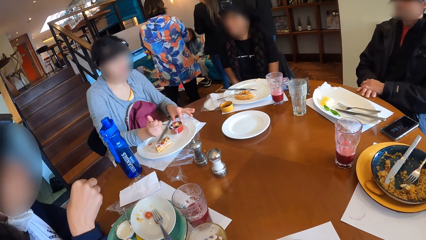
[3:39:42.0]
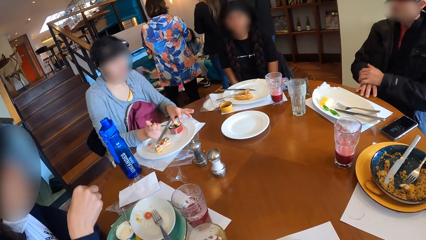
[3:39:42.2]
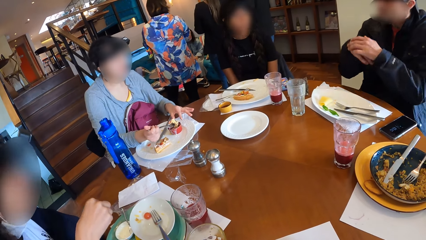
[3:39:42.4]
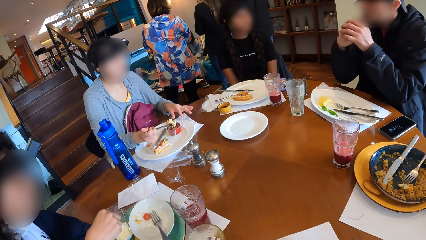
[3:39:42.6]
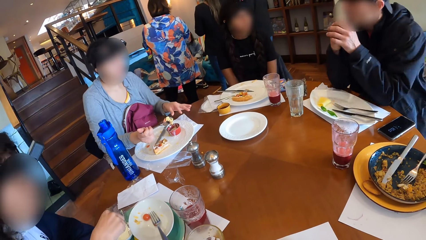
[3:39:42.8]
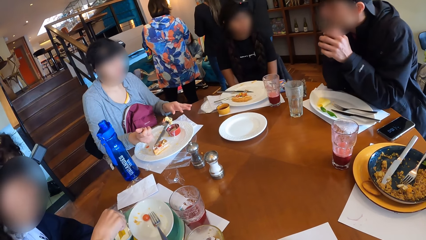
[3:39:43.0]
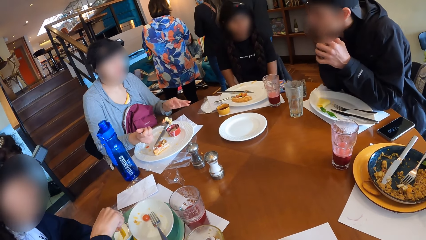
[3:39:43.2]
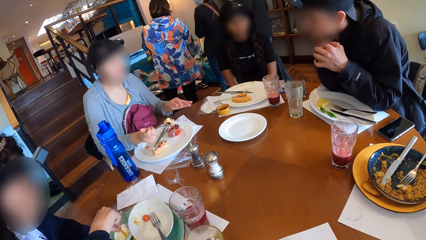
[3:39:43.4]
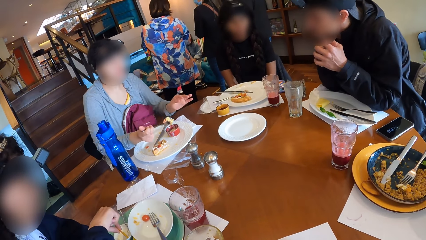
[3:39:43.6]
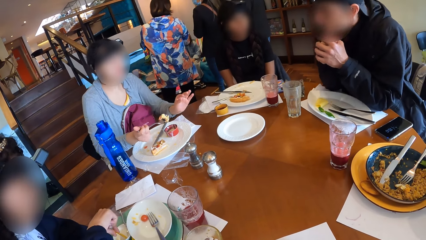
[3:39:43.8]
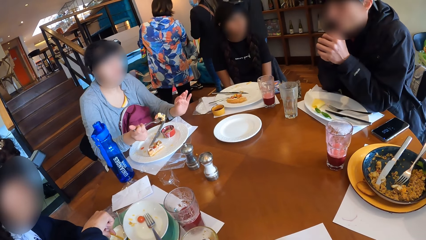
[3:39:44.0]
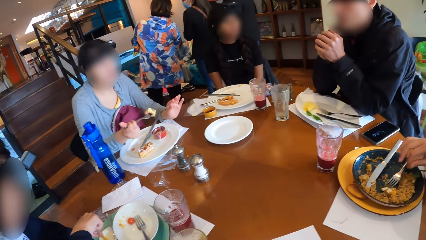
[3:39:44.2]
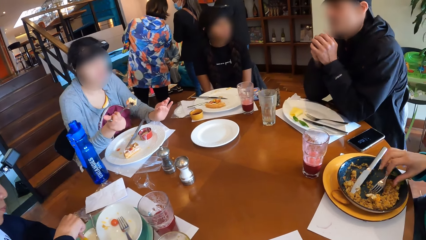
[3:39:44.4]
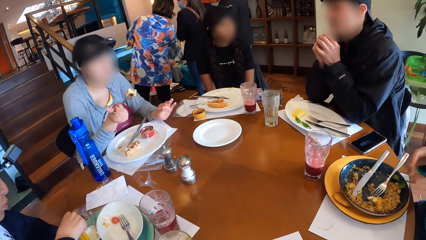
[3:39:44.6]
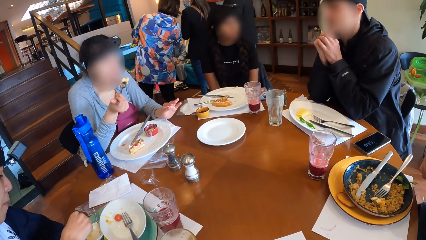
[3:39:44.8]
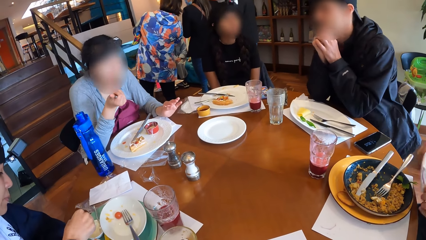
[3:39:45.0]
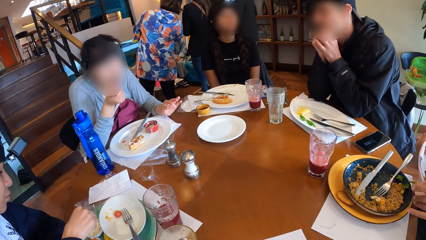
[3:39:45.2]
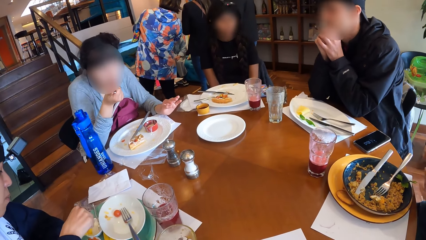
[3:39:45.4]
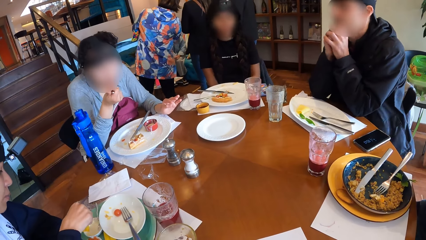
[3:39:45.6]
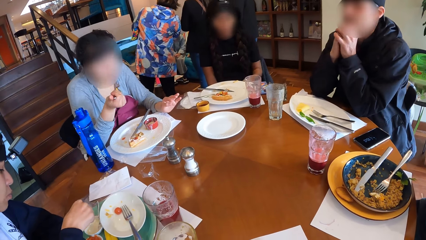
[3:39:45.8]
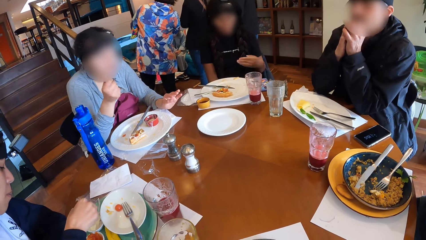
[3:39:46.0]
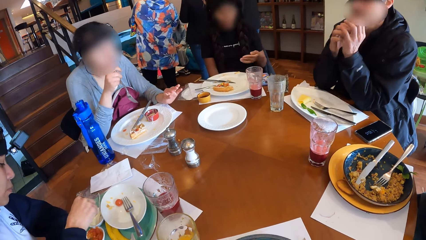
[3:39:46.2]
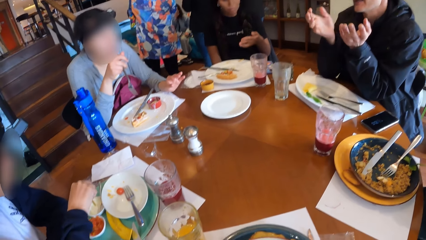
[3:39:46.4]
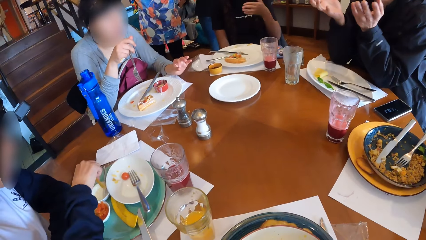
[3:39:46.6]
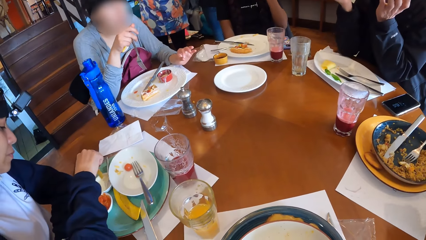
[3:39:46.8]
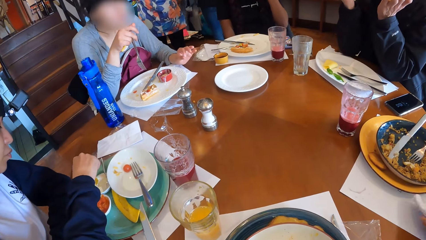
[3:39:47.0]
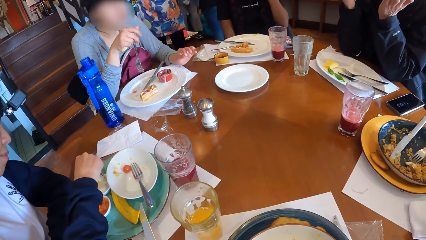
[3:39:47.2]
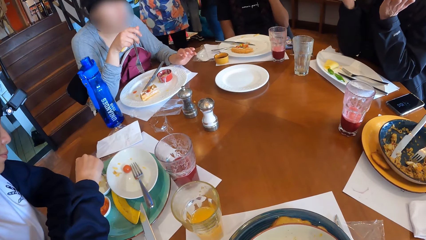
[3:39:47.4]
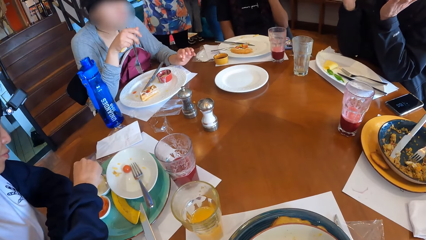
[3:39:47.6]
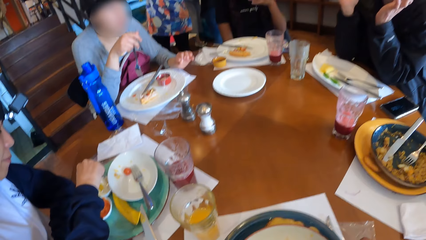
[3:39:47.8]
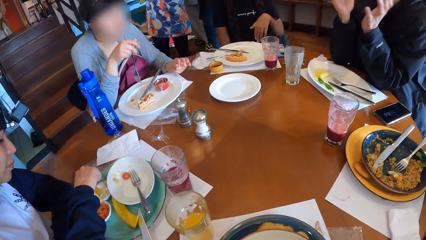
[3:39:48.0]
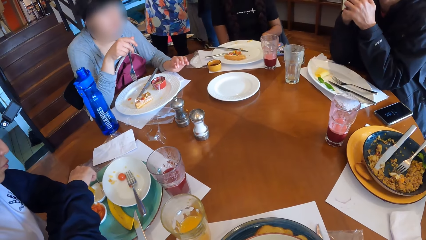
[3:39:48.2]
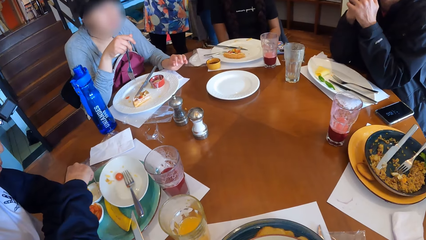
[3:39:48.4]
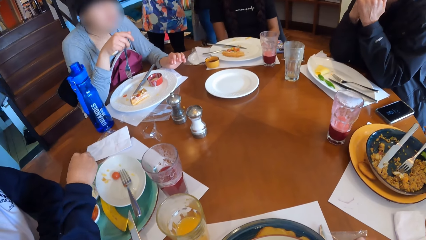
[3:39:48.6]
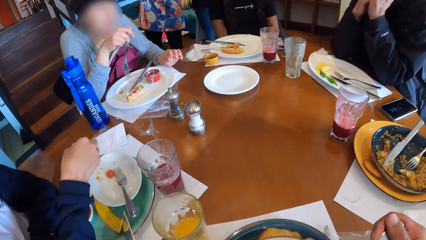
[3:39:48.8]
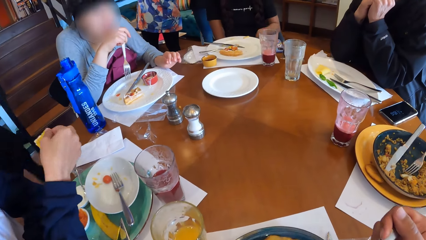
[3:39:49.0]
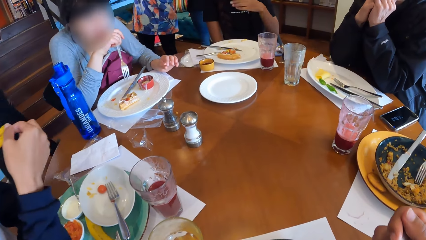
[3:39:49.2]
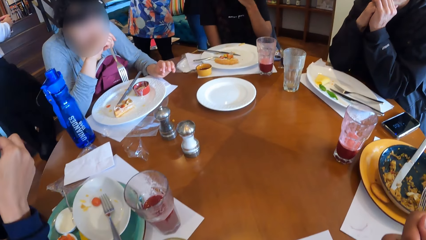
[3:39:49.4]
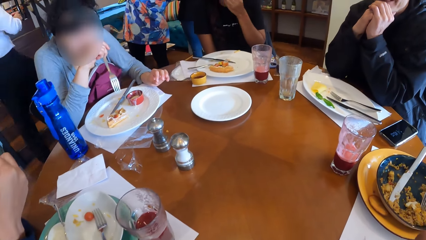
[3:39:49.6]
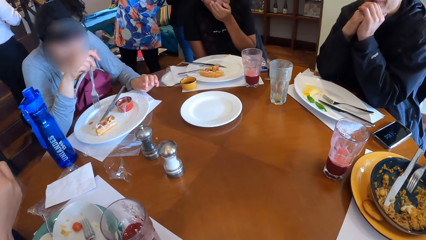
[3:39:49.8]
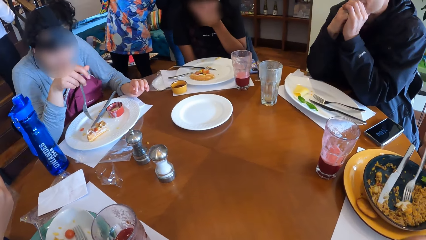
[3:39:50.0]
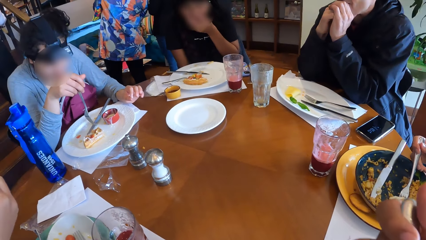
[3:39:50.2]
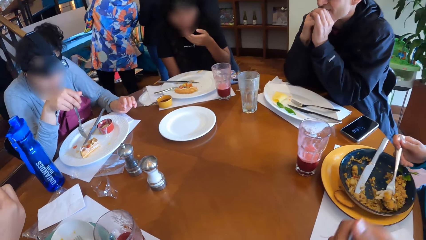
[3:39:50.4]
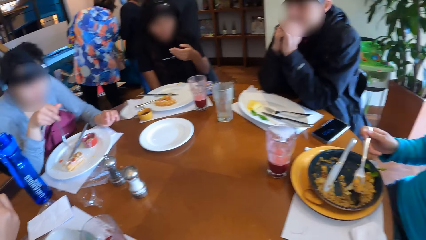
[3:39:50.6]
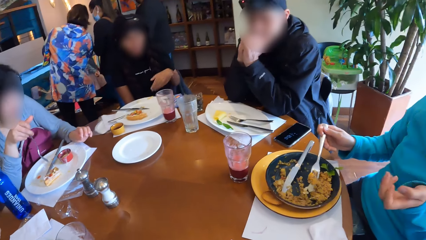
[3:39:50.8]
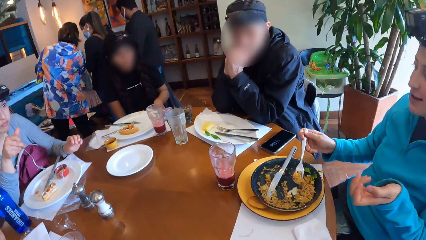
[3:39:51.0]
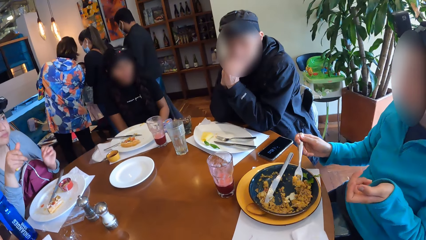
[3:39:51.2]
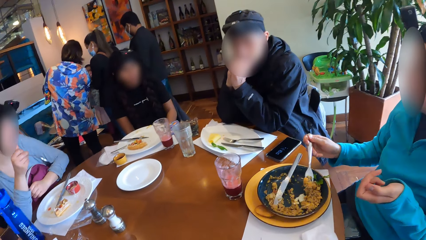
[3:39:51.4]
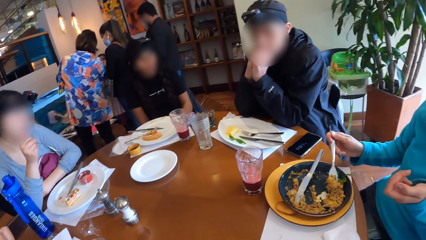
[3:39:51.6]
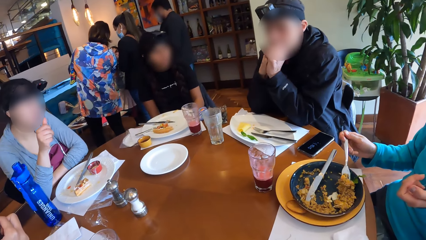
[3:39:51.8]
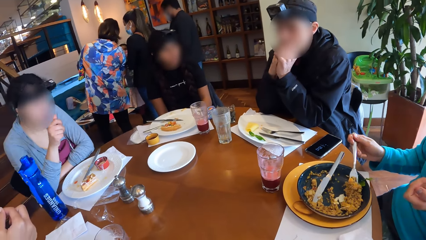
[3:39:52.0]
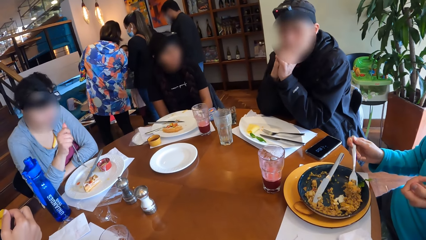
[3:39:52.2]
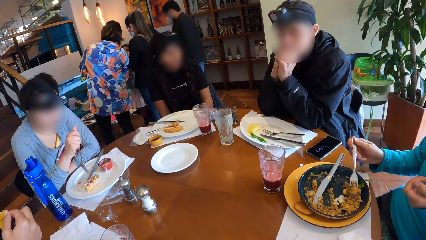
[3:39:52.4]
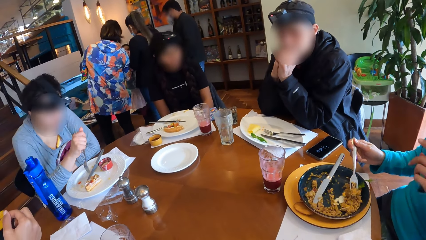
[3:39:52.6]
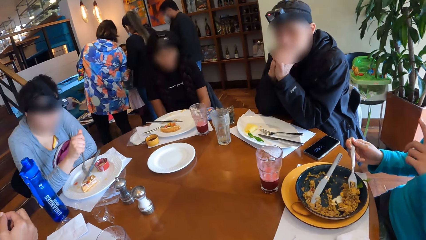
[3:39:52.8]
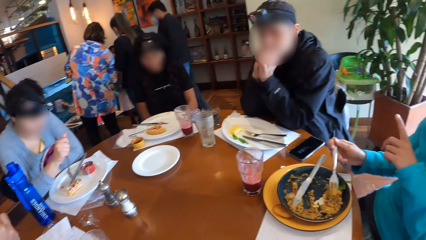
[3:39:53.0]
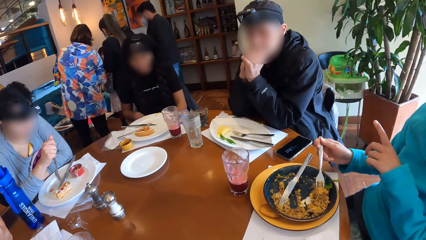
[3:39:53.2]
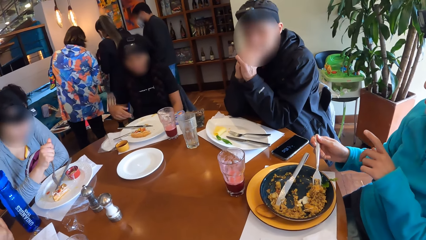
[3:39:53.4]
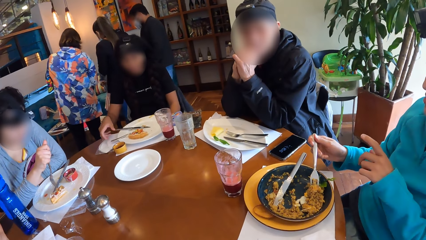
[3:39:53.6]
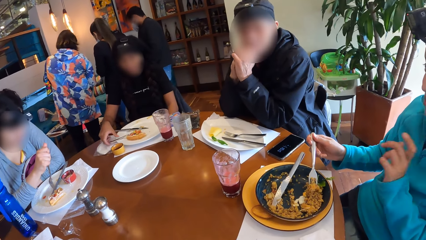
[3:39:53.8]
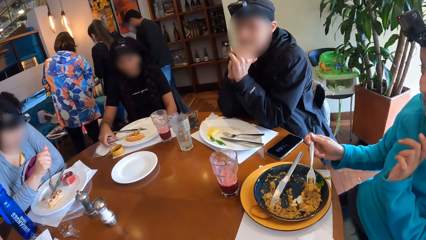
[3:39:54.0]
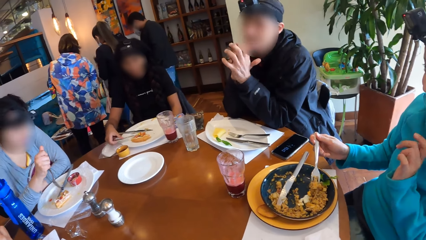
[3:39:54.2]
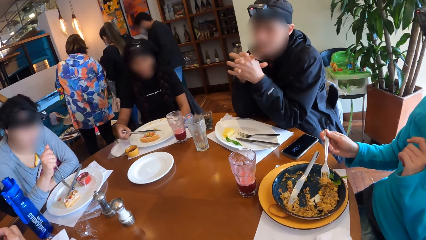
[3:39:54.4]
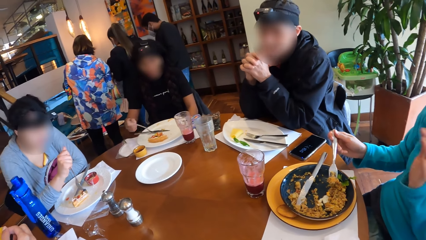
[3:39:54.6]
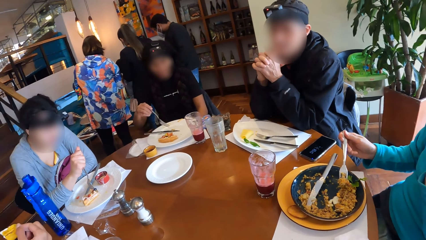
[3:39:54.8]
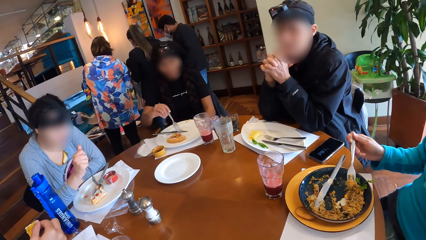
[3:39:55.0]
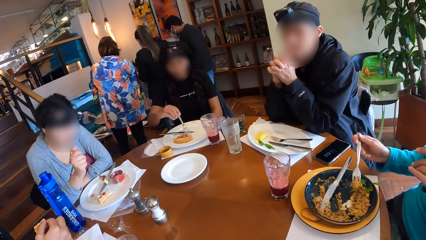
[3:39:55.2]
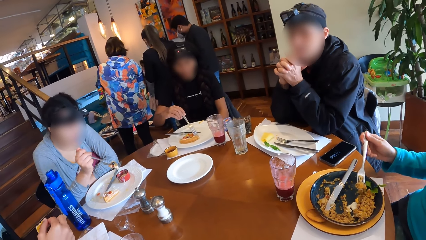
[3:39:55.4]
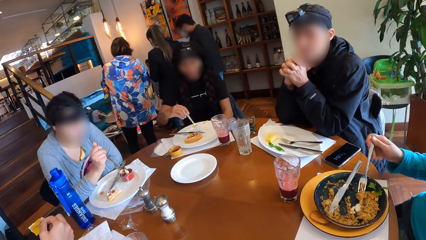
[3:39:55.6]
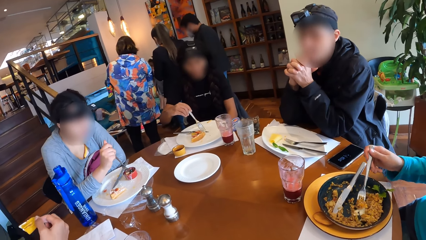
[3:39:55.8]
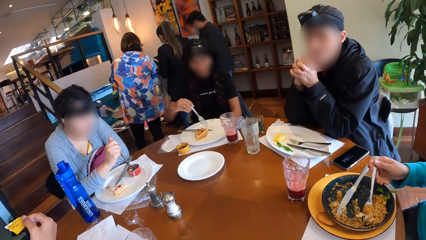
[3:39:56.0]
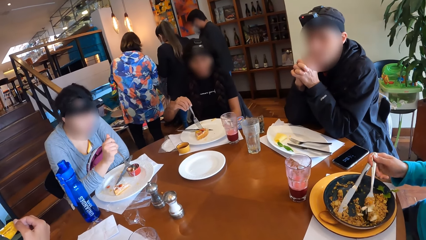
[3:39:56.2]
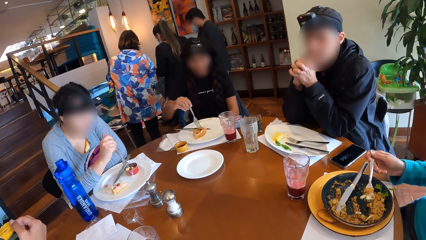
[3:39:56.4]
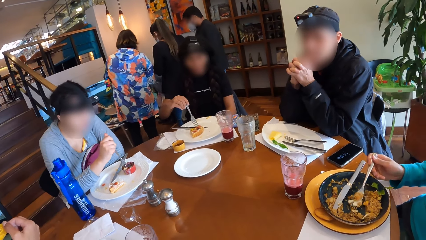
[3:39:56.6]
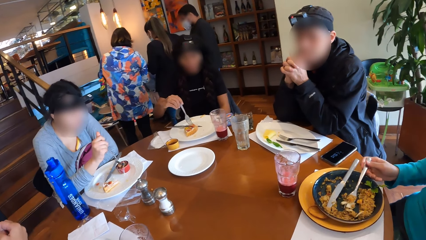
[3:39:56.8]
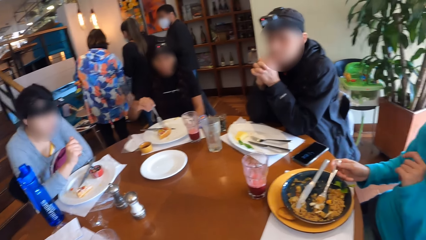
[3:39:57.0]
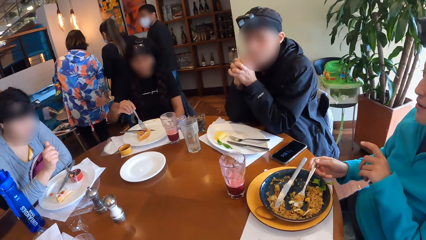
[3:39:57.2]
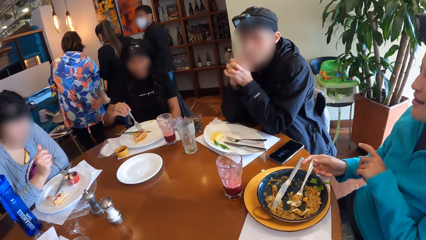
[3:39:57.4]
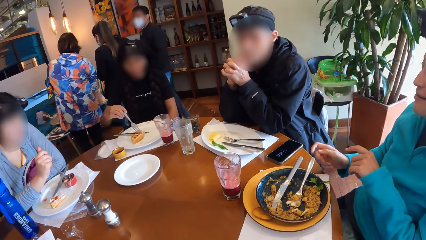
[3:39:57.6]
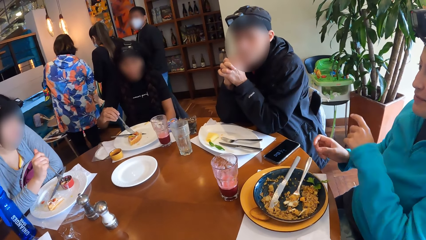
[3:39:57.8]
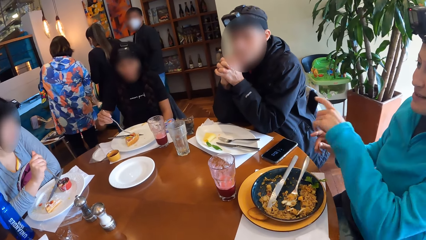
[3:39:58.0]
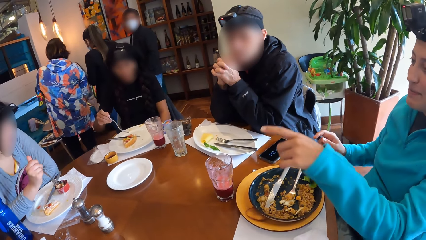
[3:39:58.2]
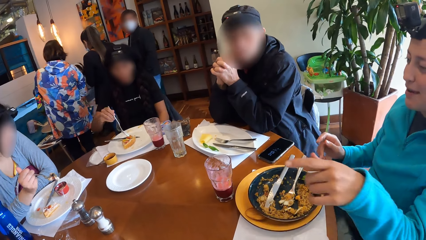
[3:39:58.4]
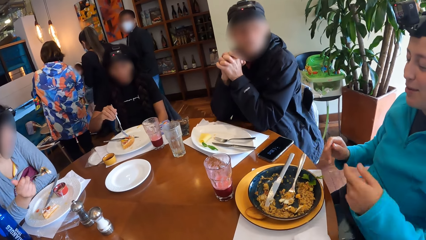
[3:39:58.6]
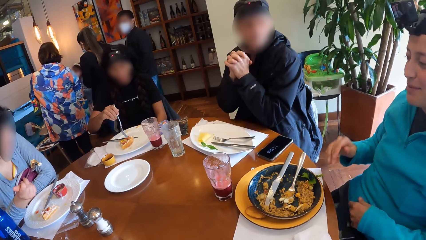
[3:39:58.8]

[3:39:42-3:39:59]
The third woman touches the small plate on the table with her left hand. The man removes his right hand from the table. The third woman removes her left hand from the small plate on the table. The man places both elbows on the table. The second woman dips the slice of chips into the plate of sour cream with her right hand. The third woman shakes the fork in her right hand and eats from the fork in her right hand. The first woman places a serviette on the table mat with her left hand and picks up the fork from the plate with her right hand. The camera wearer eats from the fork in his right hand. The first woman picks some porridge from the plate with the fork in her right hand. The camera wearer looks around. The third woman picks some waffles with the fork in her right hand. The fourth woman picks up the fork from the plate with her right hand and holds some waffles on the plate with the fork in her right hand. The second woman dips the slice of chips into the plate of sour cream with her right hand. The first woman places the fork on the plate with her right hand.
